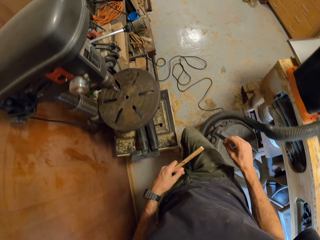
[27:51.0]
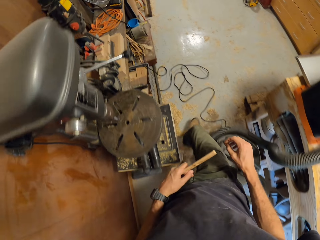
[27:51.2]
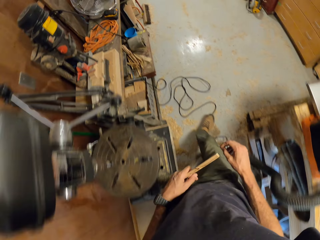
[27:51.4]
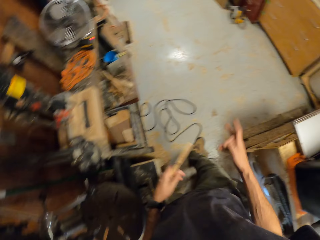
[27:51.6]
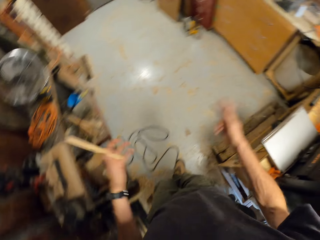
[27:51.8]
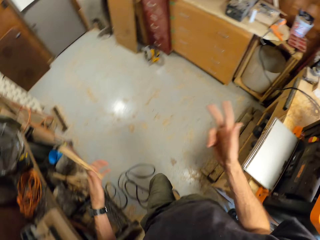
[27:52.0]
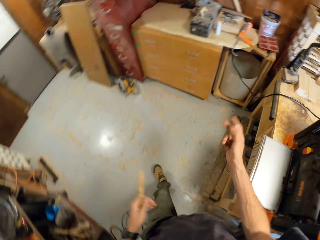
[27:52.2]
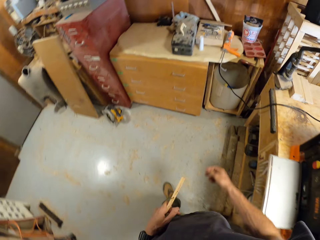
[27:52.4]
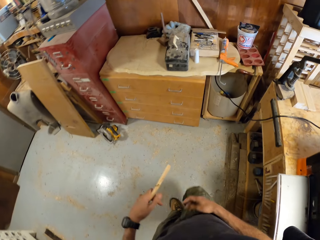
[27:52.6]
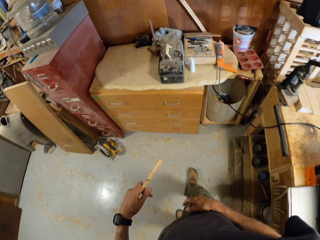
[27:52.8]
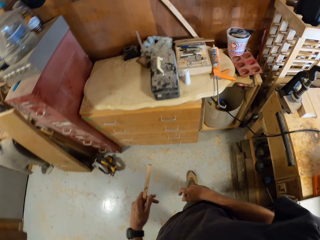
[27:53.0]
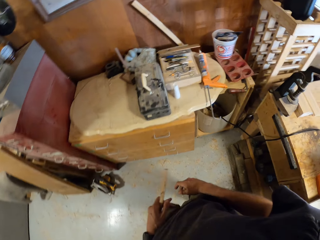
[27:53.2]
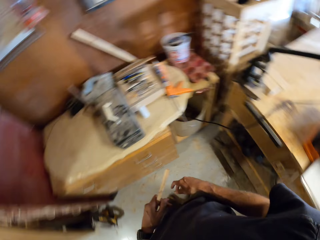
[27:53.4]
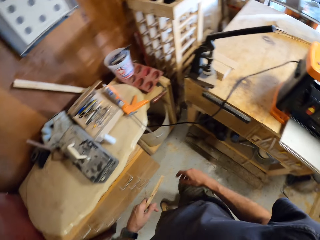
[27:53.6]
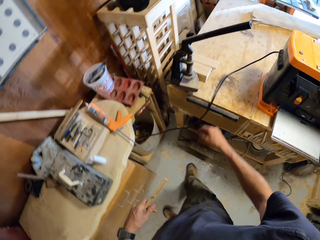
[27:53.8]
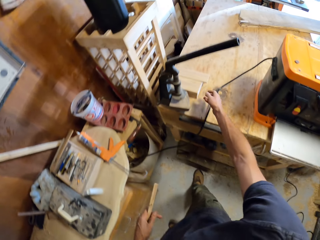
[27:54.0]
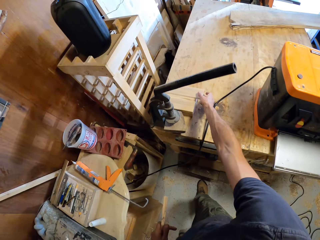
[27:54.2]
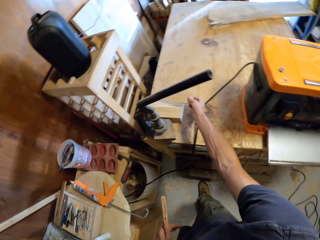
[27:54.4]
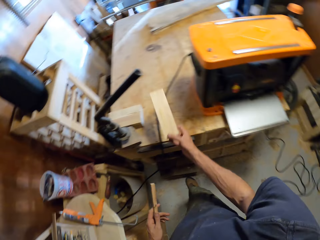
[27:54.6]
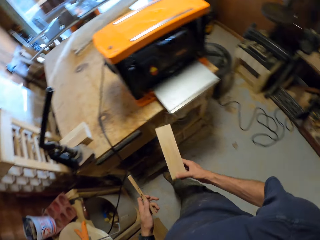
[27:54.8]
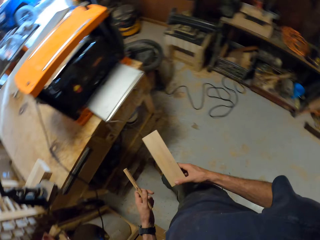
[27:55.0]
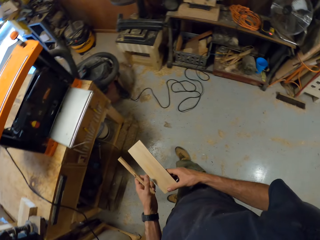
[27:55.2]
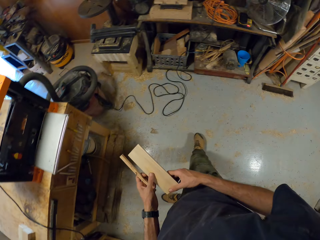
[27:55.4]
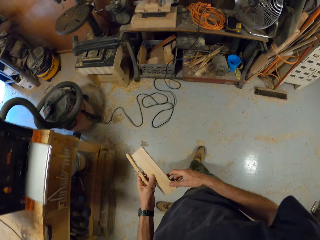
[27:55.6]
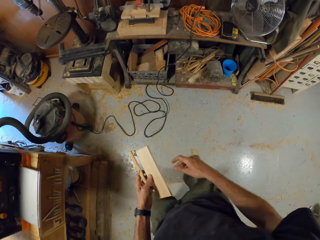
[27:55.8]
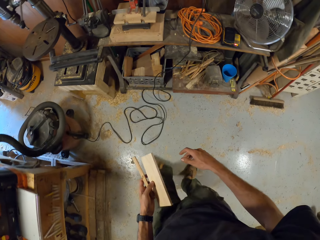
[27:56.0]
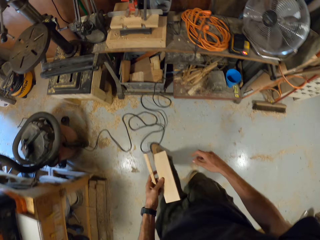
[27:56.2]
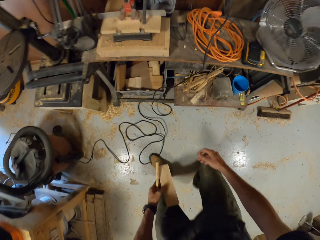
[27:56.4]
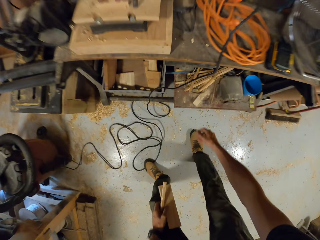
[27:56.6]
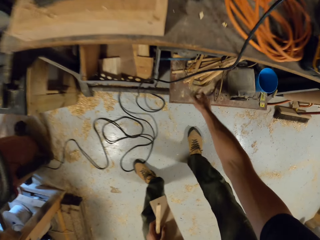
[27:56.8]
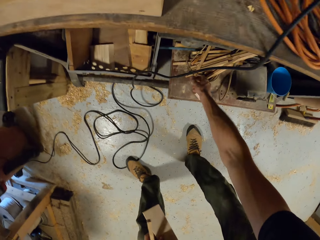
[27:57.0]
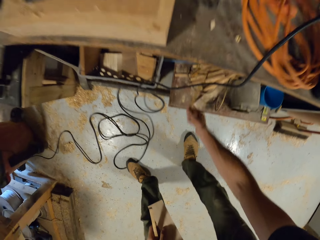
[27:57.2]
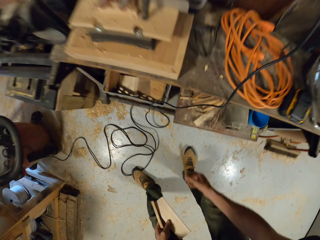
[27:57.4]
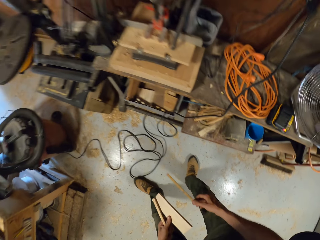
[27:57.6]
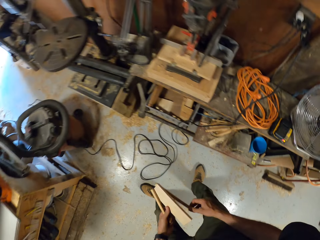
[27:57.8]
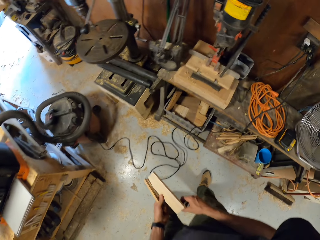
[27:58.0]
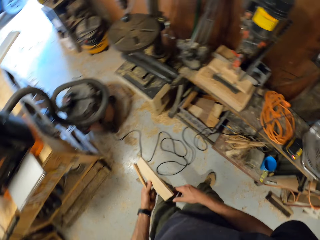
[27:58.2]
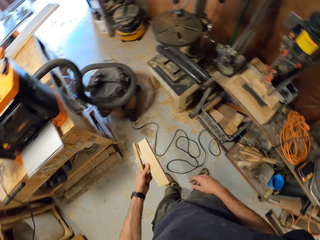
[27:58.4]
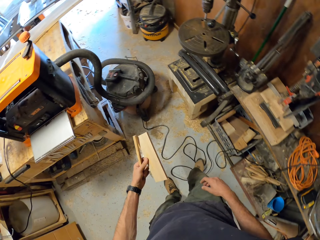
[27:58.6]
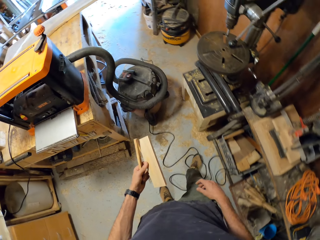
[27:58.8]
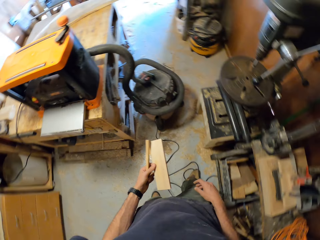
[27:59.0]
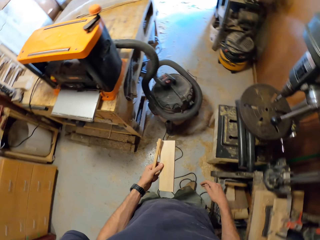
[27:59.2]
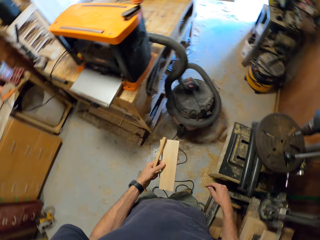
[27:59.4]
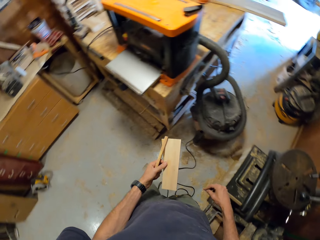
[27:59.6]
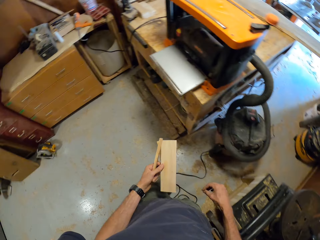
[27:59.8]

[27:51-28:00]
The camera wearer walks around the workshop. He picks a piece of wood by the side of a table with his right hand. He moves the piece of wood from his right hand to his left hand. He walks around the room. He picks a piece of wood under the table with his left hand. He transfers the piece of wood to his left hand.

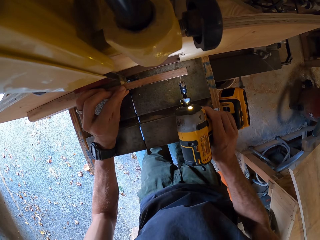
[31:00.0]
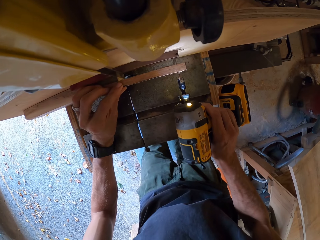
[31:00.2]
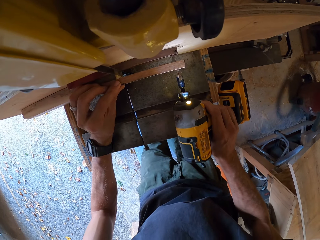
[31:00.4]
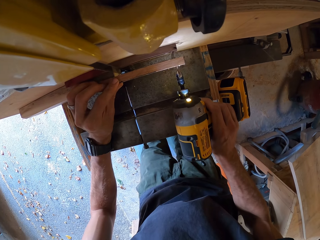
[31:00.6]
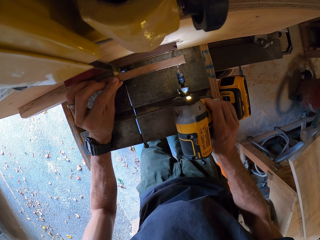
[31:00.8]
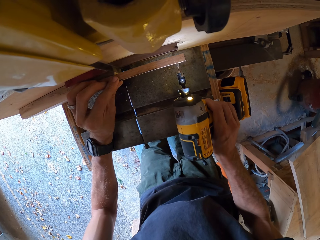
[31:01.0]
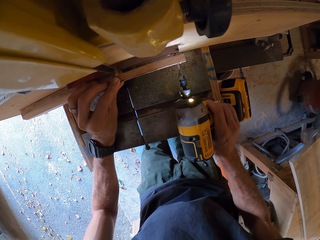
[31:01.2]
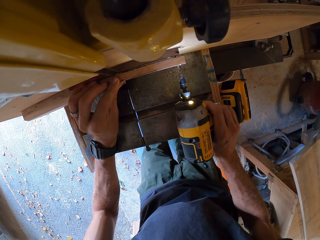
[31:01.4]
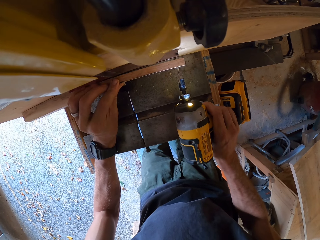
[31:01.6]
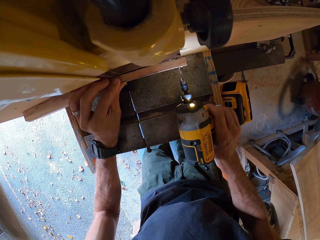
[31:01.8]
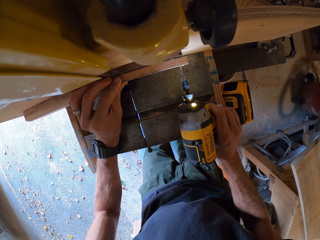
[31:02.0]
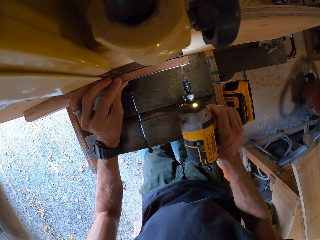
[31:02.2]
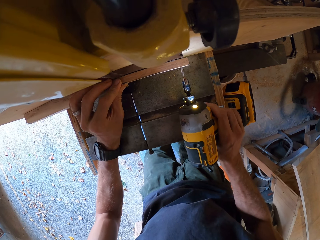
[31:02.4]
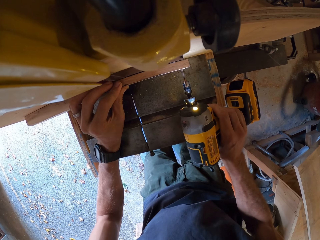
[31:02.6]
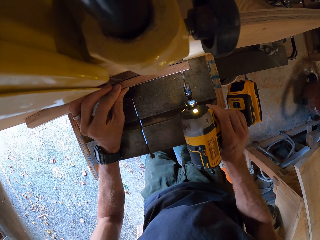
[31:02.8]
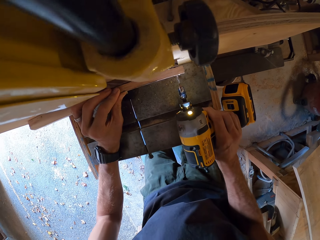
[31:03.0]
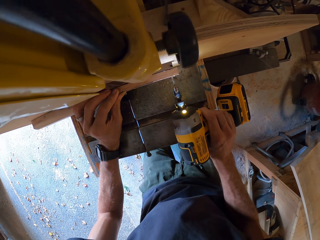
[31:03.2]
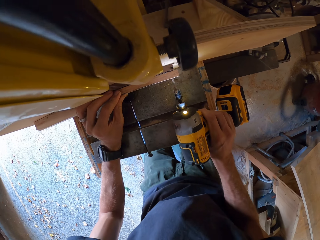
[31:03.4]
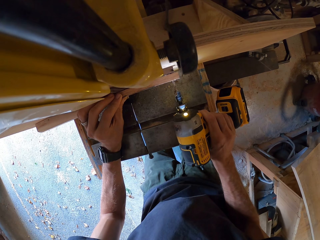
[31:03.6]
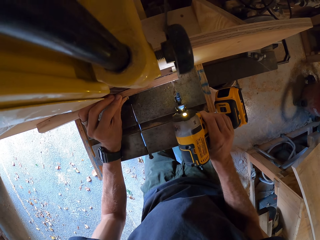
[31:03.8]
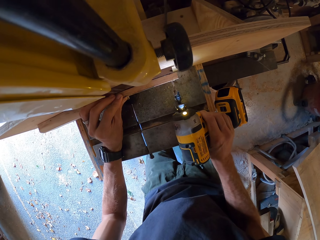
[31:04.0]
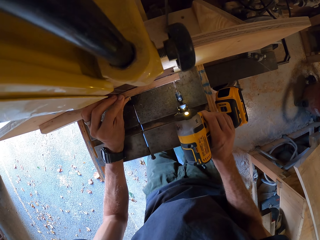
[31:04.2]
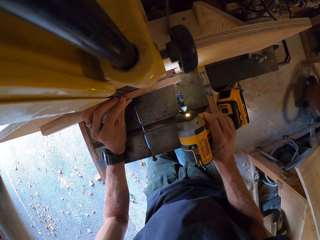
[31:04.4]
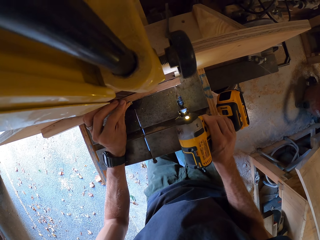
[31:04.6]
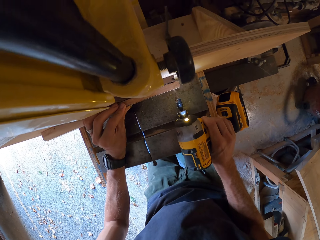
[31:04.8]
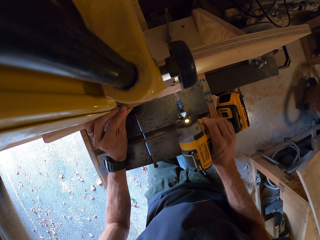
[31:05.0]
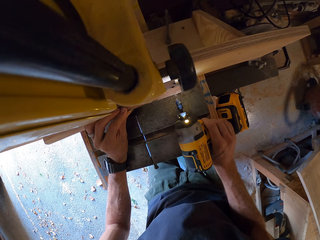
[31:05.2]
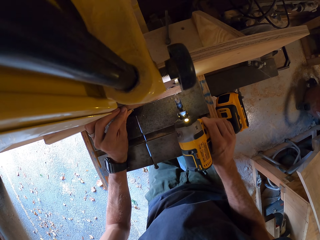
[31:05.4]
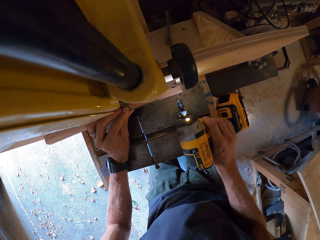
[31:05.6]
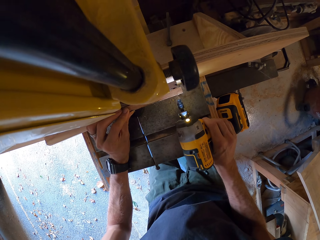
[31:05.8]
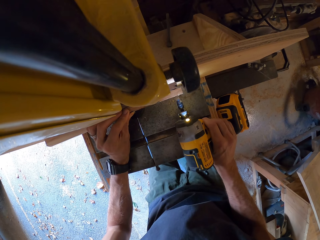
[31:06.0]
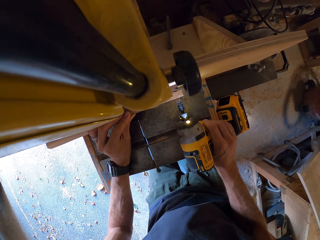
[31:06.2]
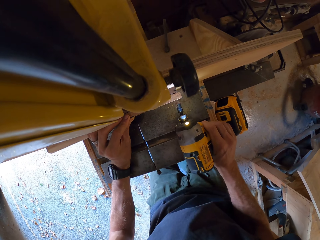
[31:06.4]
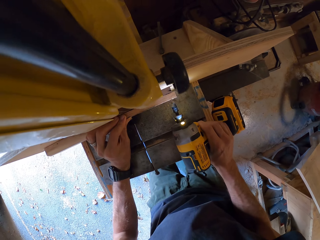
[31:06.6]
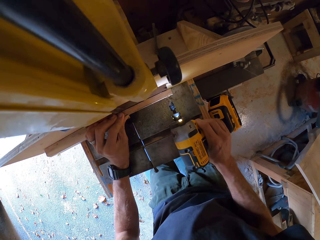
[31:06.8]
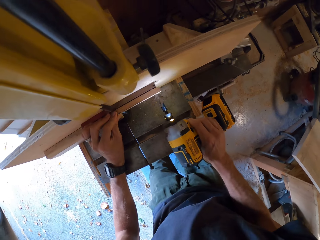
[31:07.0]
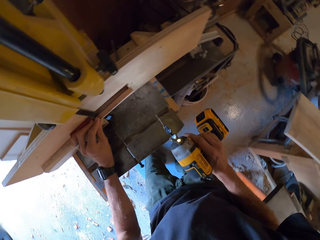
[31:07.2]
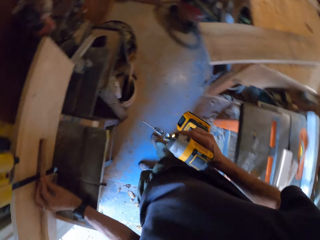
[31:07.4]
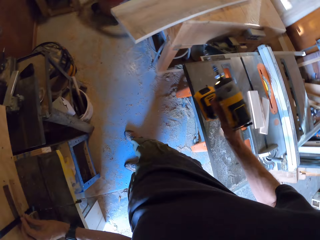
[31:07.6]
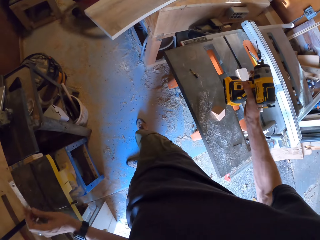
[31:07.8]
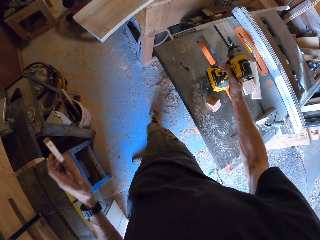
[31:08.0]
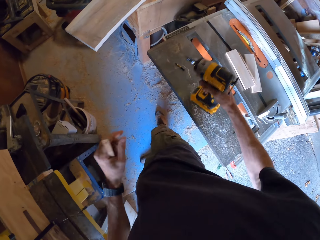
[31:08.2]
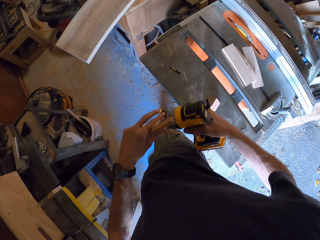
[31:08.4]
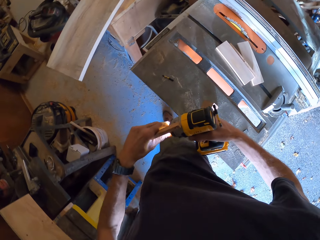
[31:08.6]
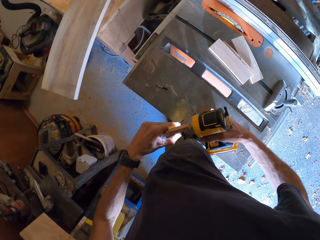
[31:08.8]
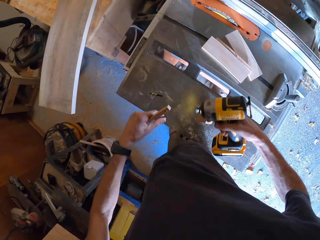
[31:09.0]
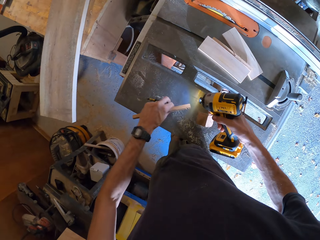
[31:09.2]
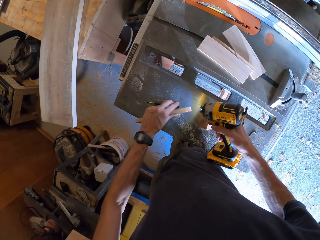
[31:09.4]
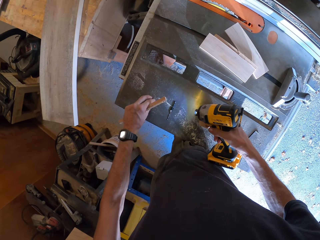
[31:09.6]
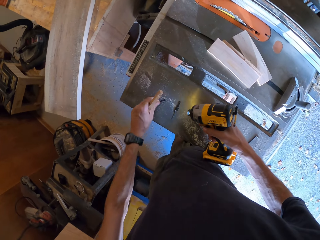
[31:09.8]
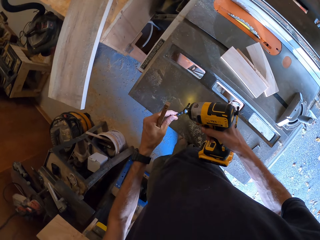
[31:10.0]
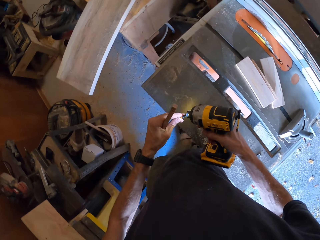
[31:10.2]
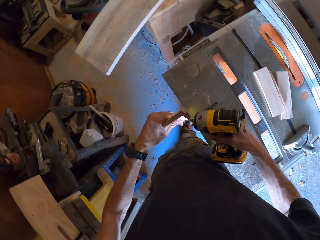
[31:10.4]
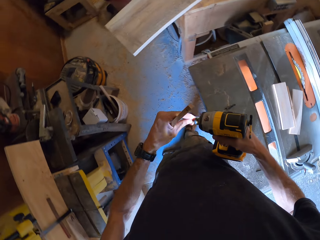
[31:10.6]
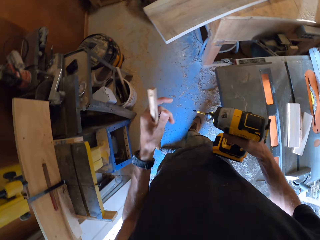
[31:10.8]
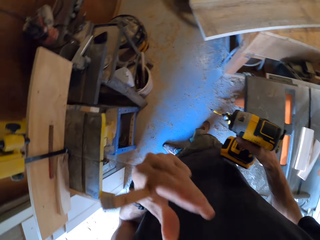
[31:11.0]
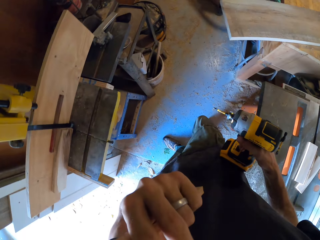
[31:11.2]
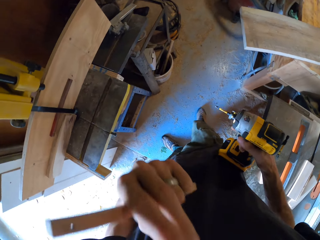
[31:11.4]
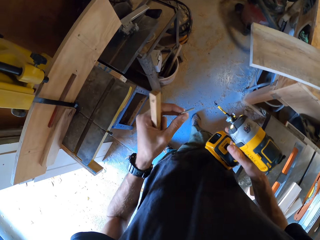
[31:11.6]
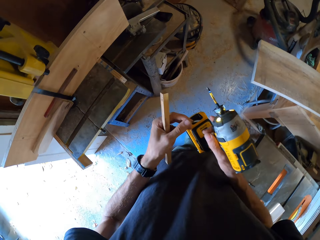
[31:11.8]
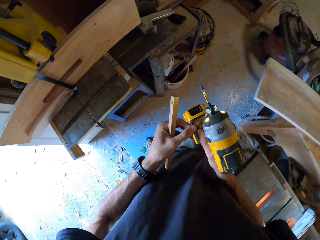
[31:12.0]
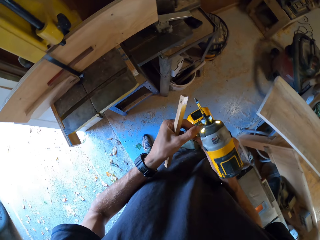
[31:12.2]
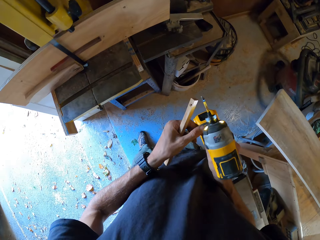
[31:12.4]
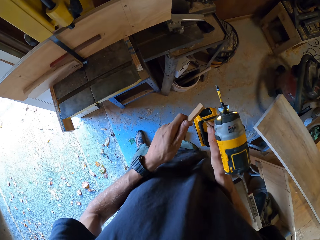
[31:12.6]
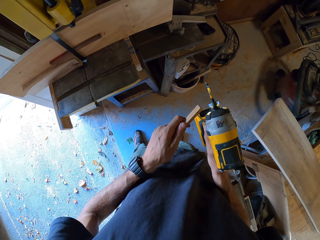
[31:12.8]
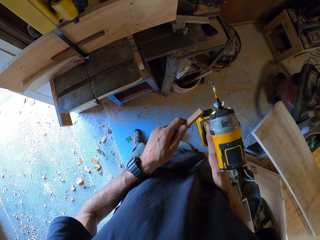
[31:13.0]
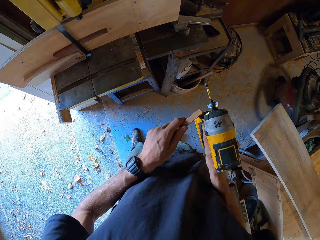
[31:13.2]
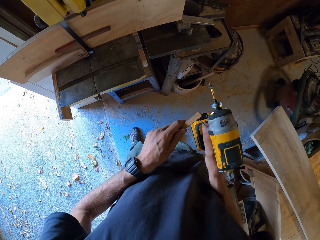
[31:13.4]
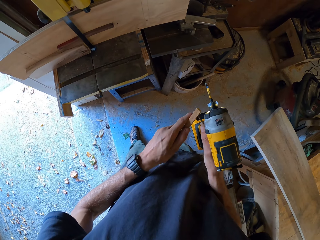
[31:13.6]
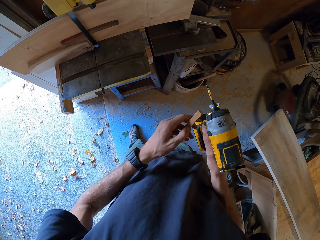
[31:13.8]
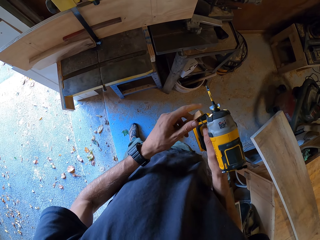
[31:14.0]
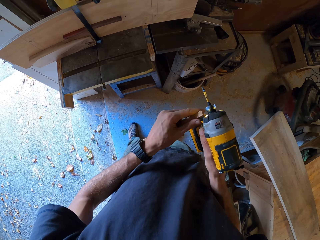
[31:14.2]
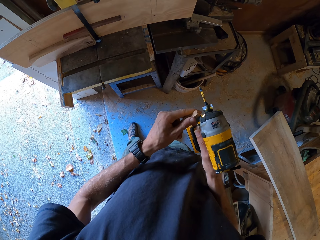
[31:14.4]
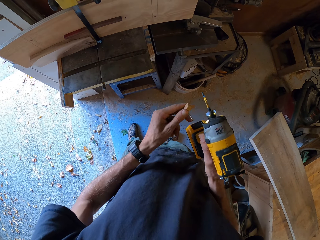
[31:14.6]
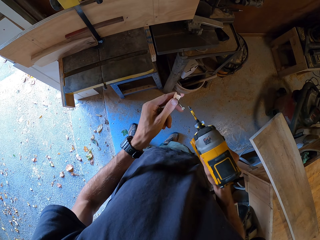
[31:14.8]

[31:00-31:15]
The camera wearer drills the piece of wood in front of the band saw. He removes the drill pin from the drill with his left hand. He drops the drill pin on the table saw with his left hand. He picks the other drill pin with his left hand. He inserts the drill pin into the drill. He removes a screw from his mouth with his left hand. He moves the screw in his hands. He inserts the screw in the hole in the piece of wood.
